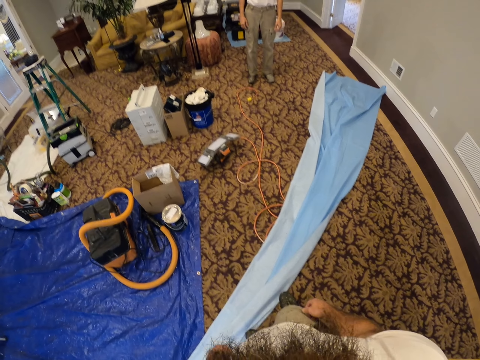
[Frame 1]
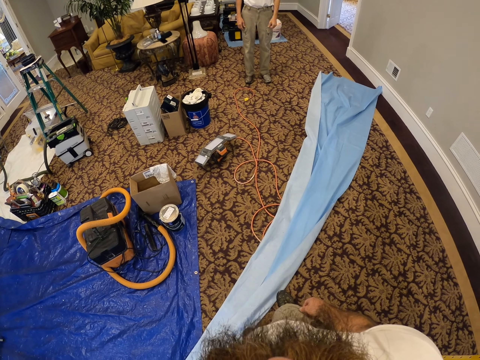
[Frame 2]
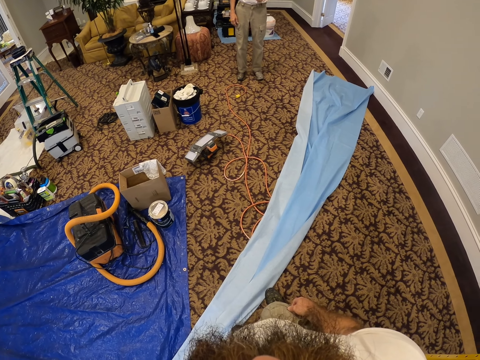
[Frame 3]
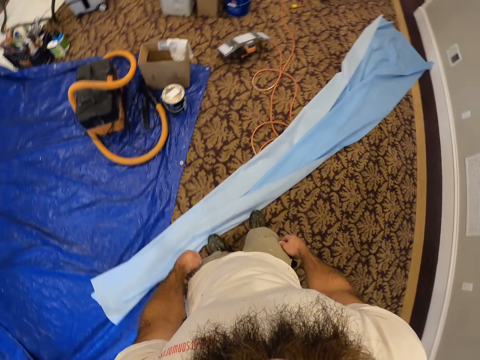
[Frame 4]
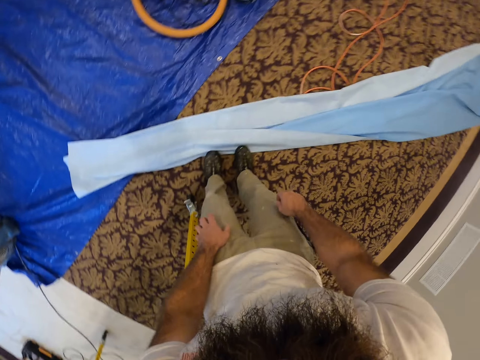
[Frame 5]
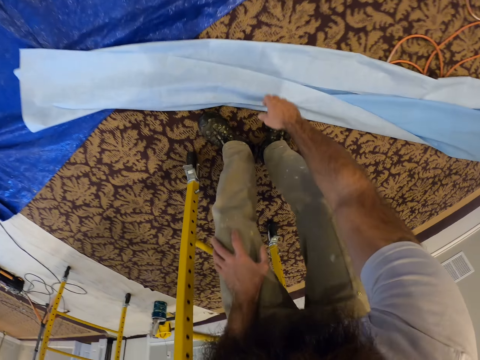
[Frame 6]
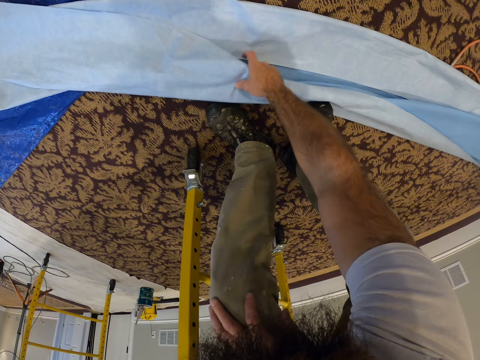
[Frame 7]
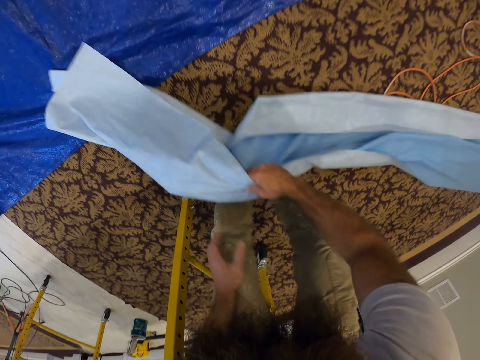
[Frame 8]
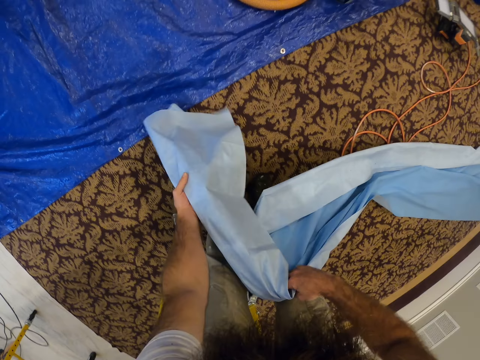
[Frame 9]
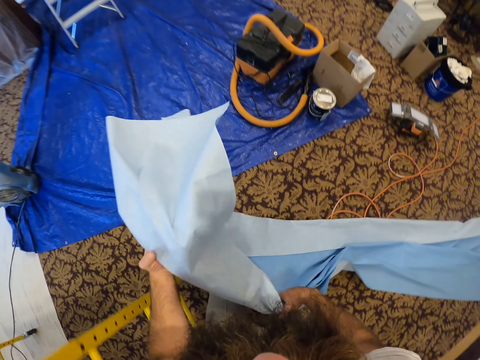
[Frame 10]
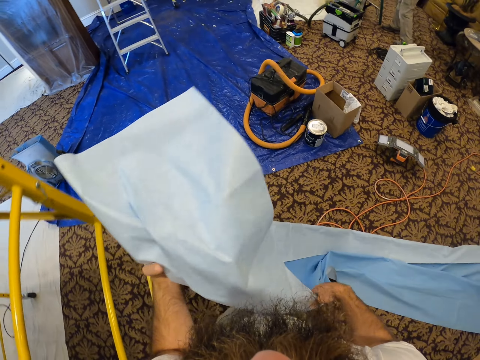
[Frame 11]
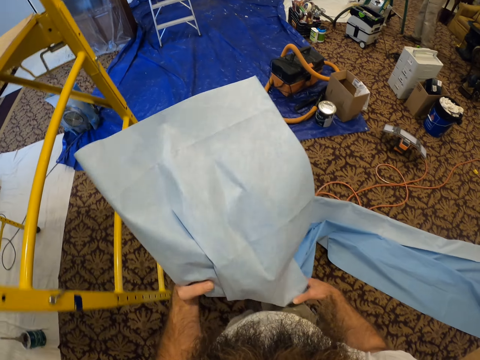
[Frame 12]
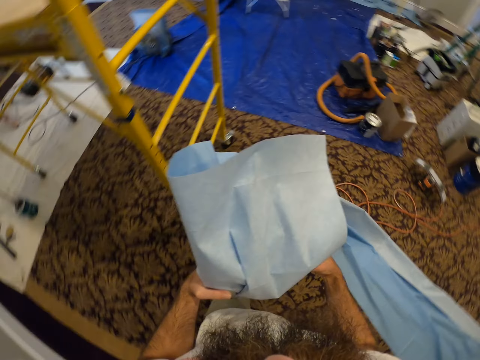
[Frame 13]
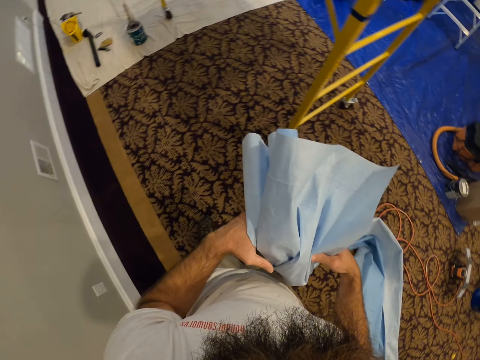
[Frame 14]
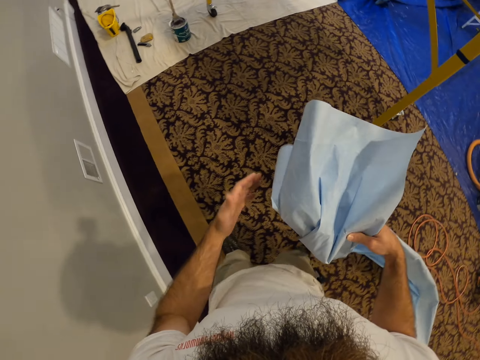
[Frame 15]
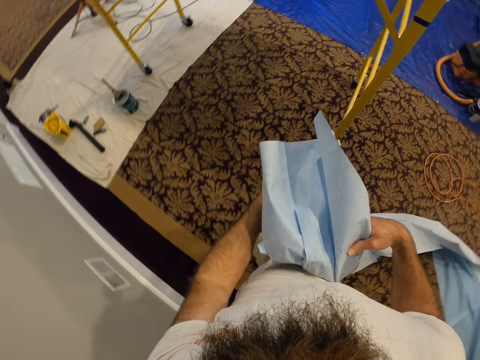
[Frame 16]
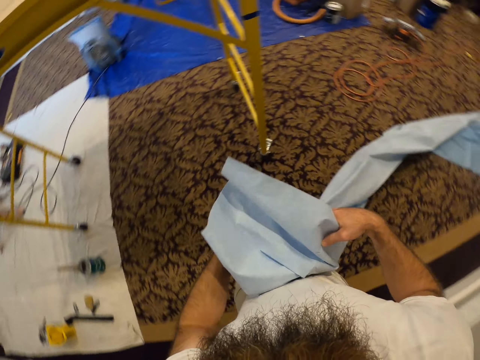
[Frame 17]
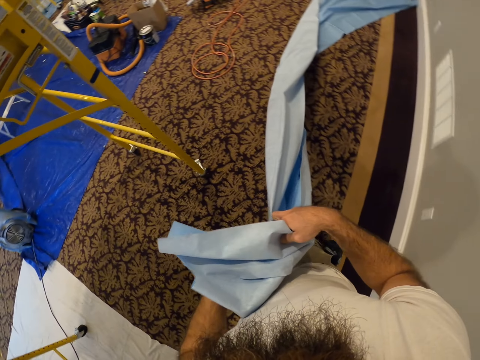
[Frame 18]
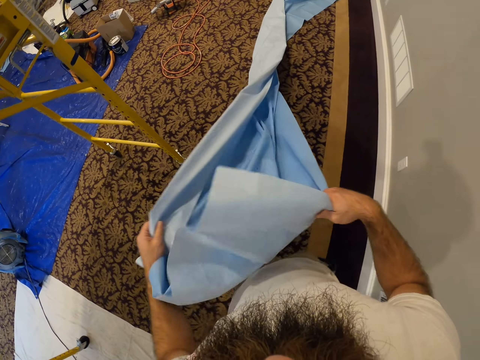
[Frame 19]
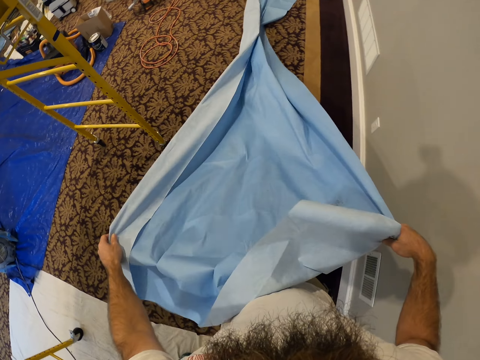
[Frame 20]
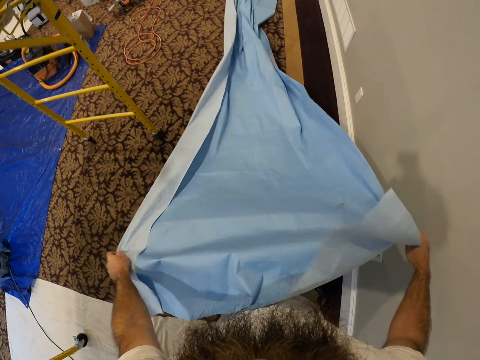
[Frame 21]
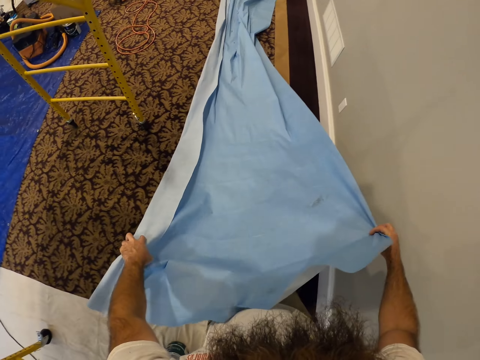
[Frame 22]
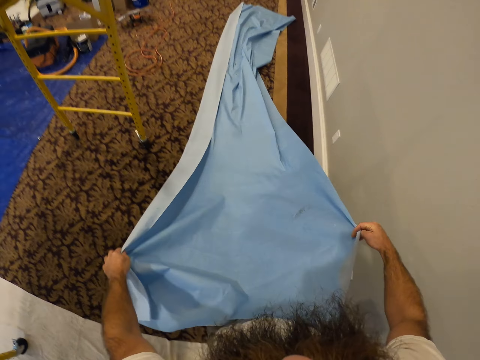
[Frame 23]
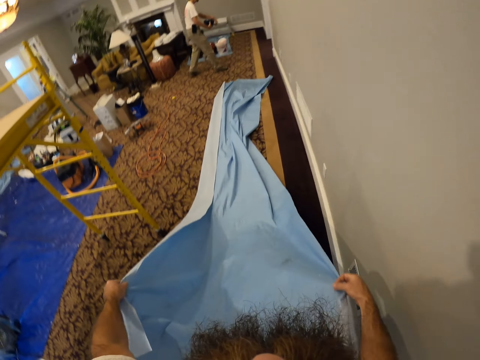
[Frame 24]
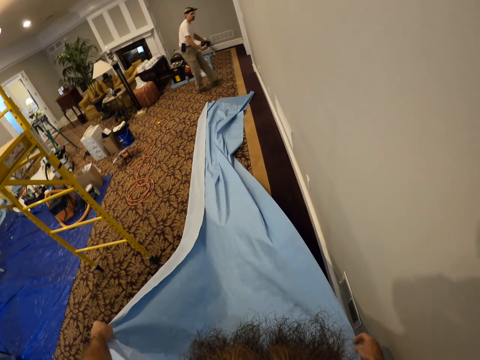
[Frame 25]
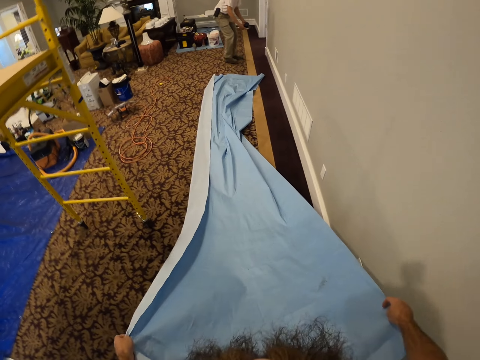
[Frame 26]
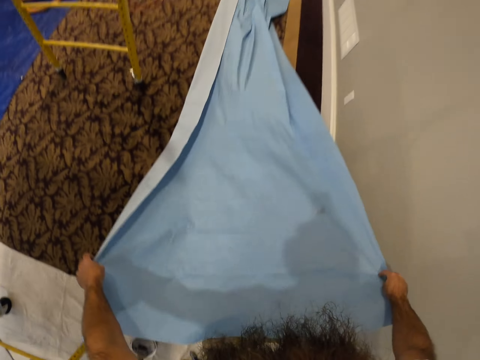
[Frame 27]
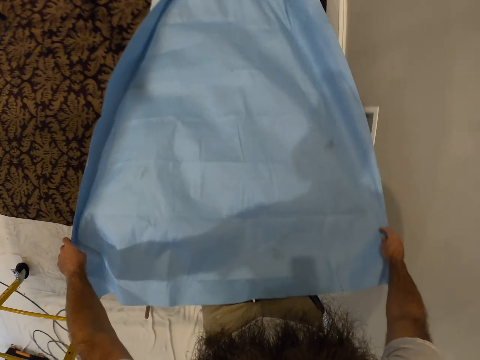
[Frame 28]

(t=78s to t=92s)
The camera wearer looks around. They pick up the dust sheet or piece of cloth from the floor with both hands. They lift the piece of cloth. They spread the dust sheet with both hands. They walk around. They unfold the piece of cloth. A man walks around.

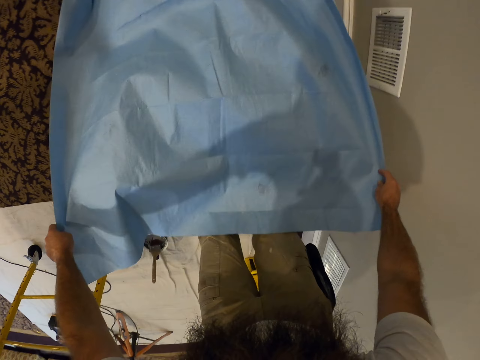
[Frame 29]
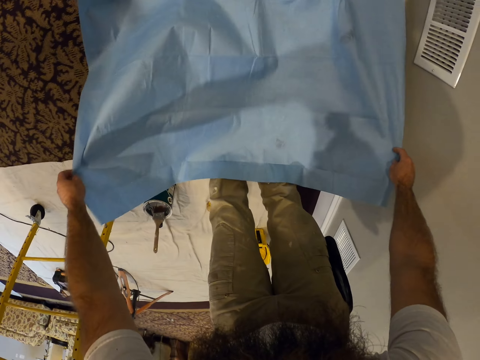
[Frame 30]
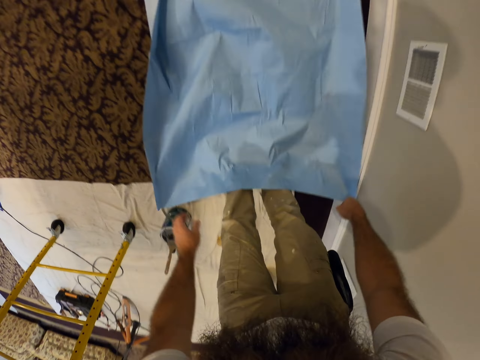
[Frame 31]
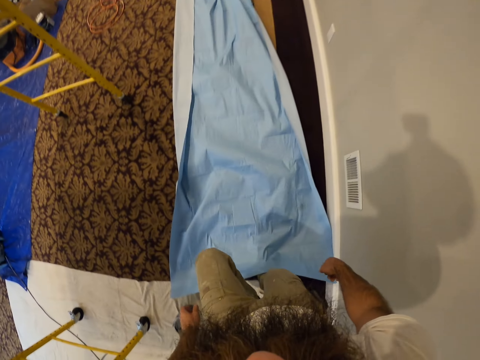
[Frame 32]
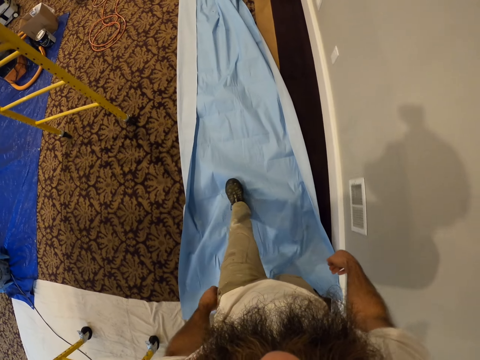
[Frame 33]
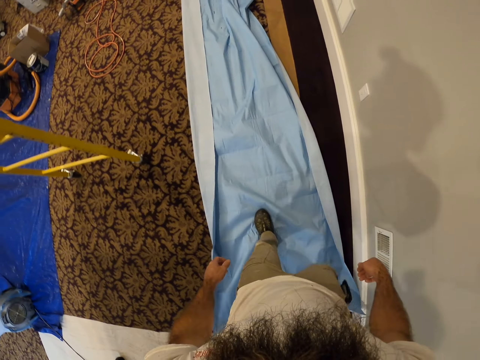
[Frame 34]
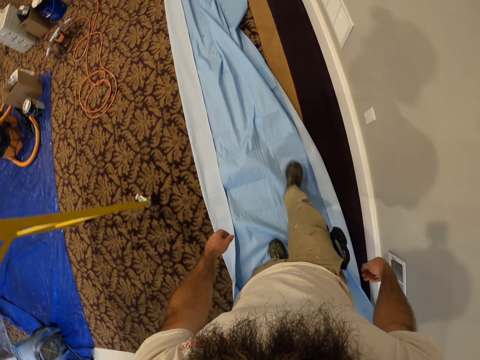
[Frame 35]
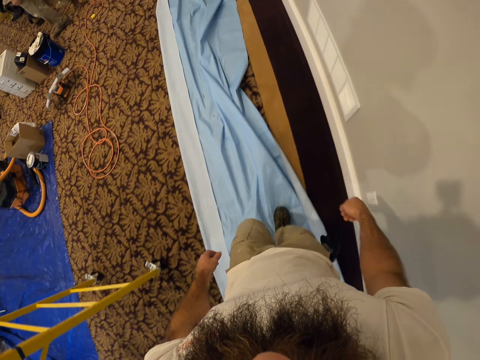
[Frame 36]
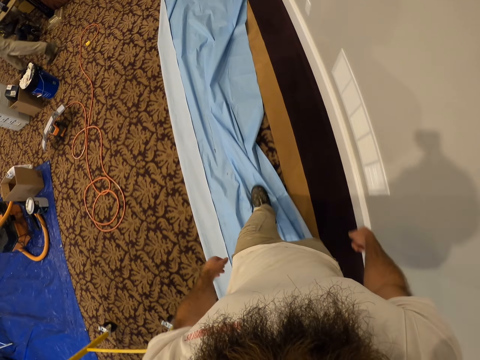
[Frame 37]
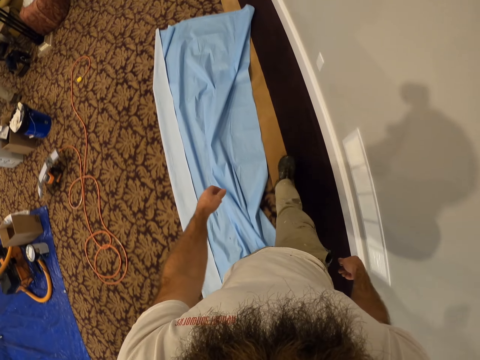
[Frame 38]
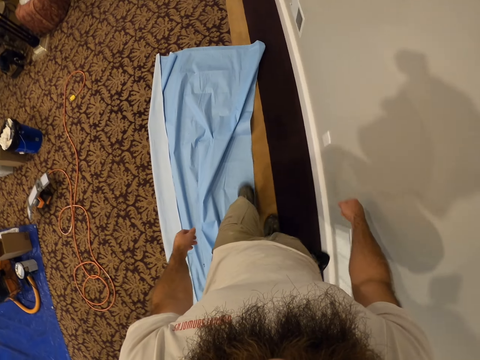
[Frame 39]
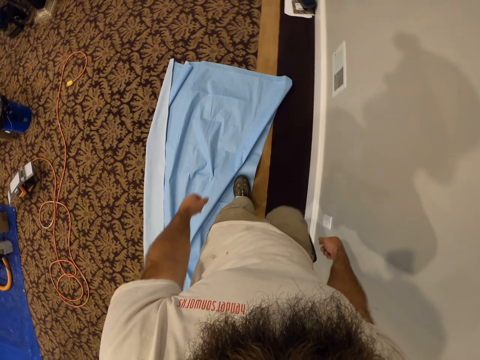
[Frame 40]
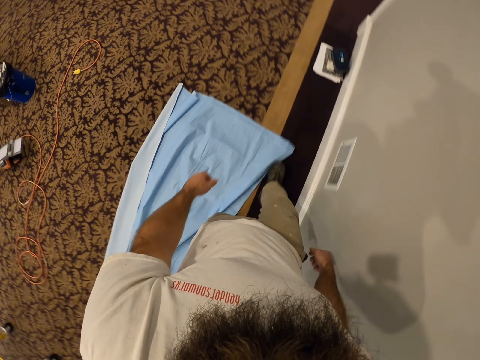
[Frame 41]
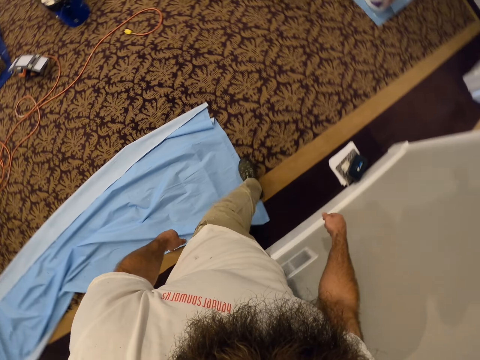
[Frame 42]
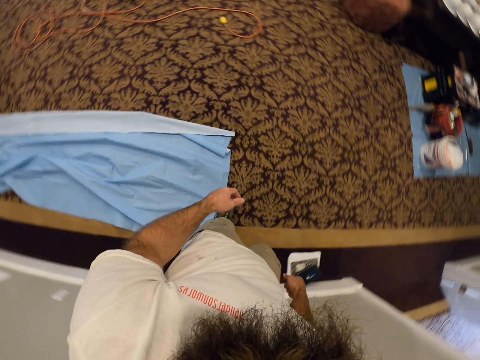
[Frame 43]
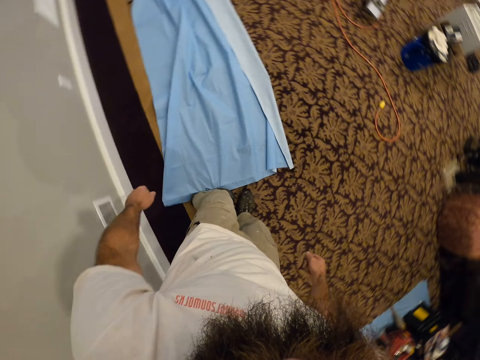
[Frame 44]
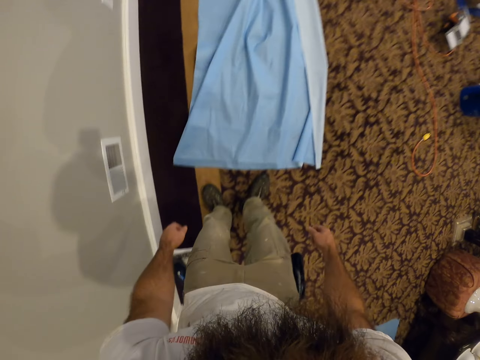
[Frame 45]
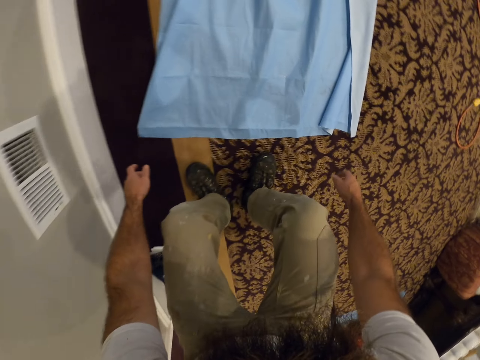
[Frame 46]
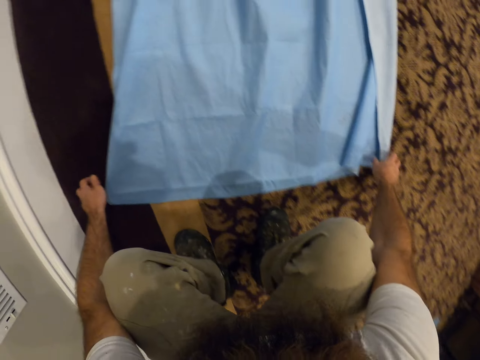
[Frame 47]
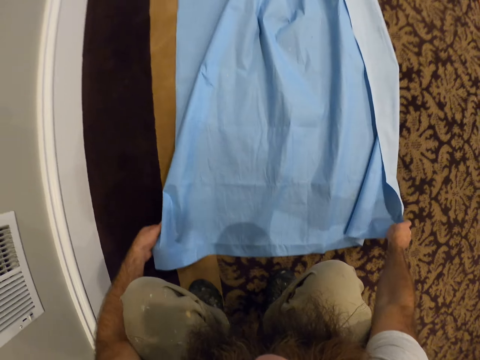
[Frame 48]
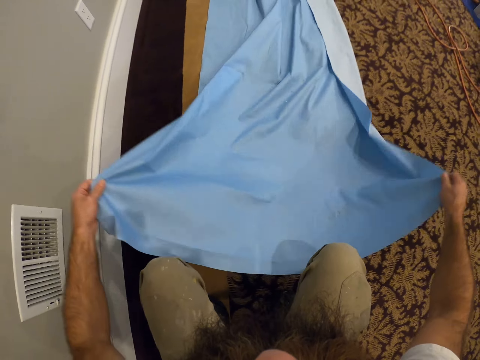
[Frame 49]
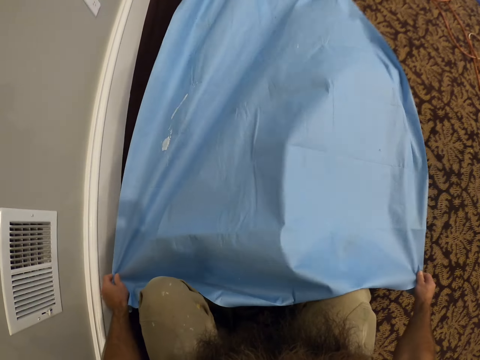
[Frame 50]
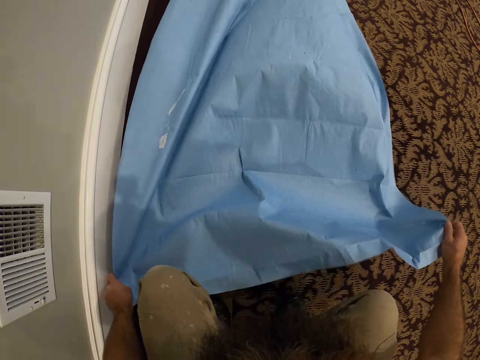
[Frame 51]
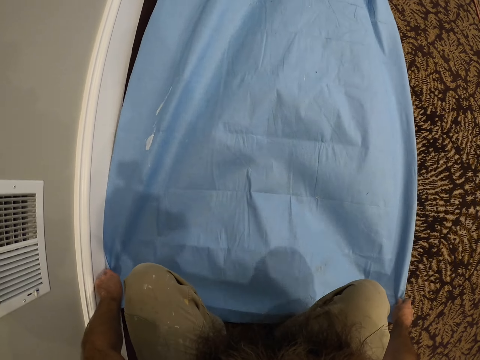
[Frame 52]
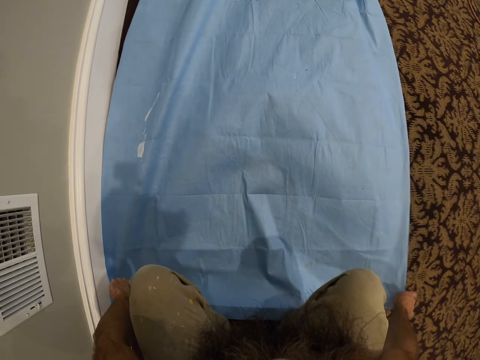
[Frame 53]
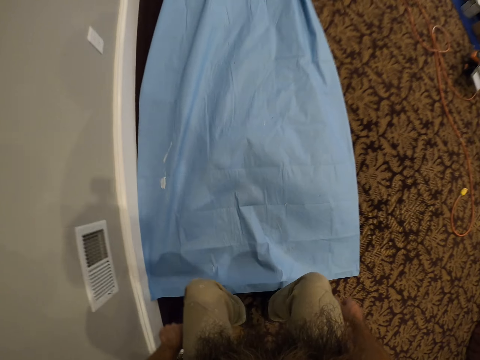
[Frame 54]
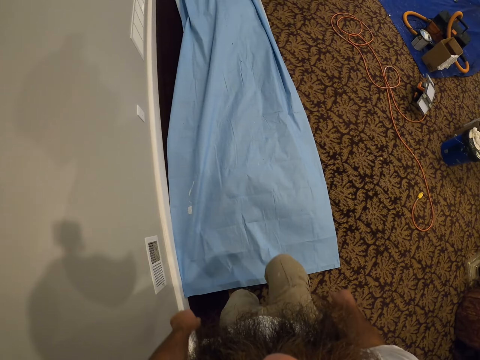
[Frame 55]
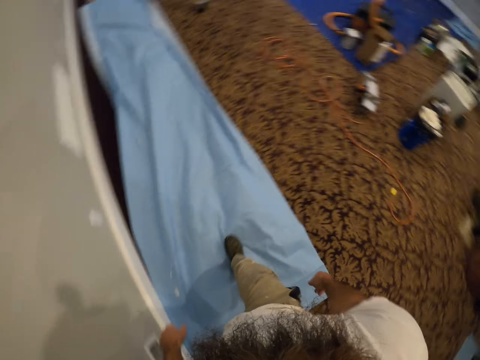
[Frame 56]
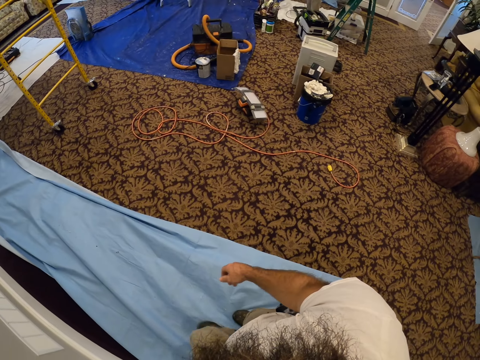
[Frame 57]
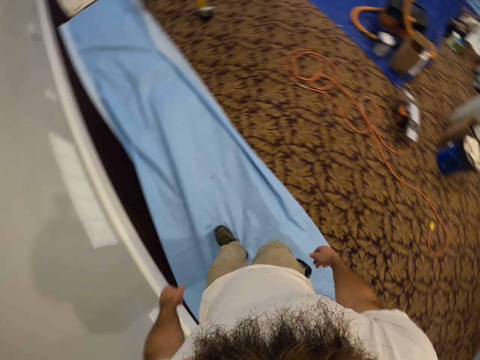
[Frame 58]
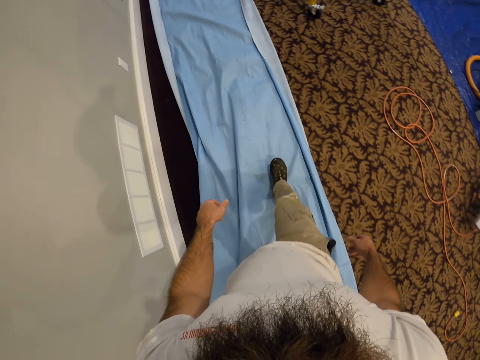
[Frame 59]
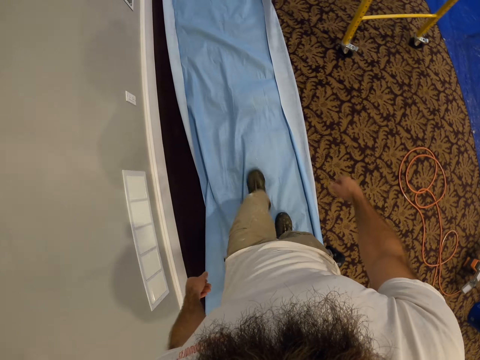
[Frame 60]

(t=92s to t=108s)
The camera wearer drops the piece of cloth. They lay the dust sheet on the floor with both hands. They walk on the dust sheet. They flap the dust sheet on the floor with both hands. They pick up the piece of cloth. They drop the piece of cloth. They walk on the dust sheet.
